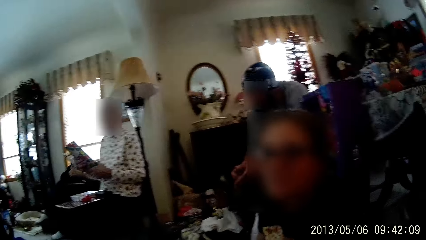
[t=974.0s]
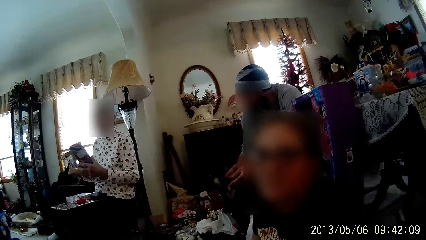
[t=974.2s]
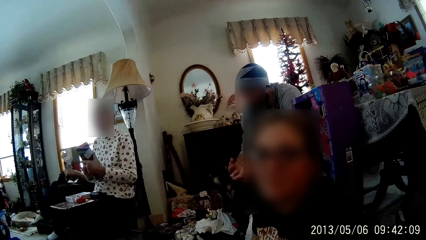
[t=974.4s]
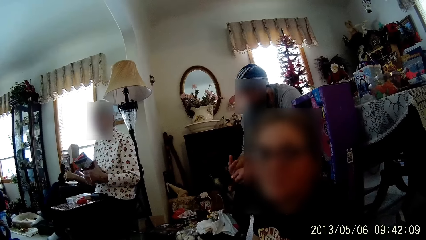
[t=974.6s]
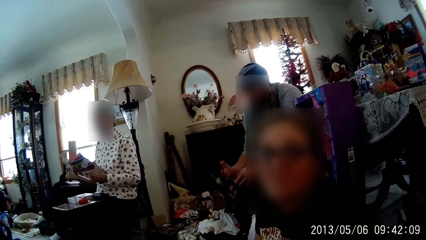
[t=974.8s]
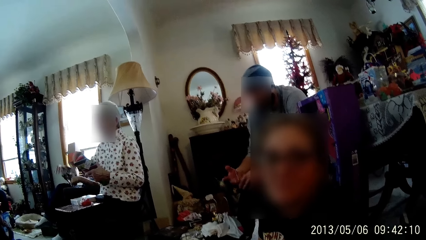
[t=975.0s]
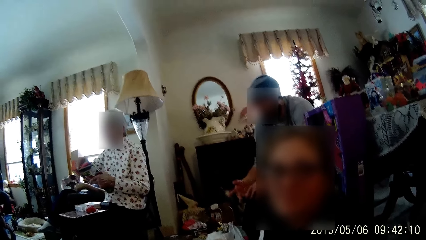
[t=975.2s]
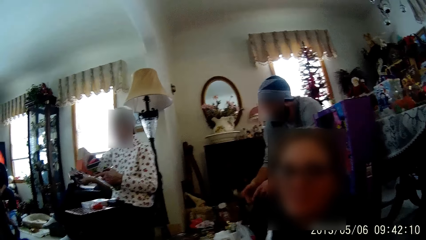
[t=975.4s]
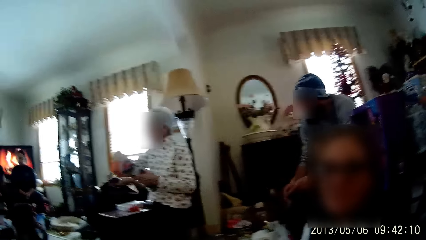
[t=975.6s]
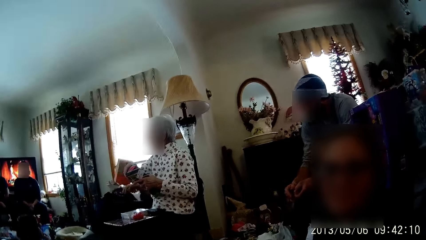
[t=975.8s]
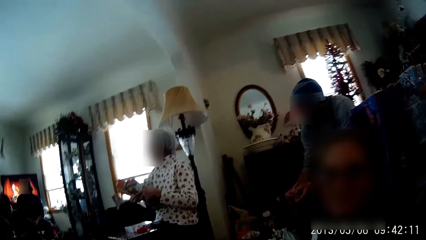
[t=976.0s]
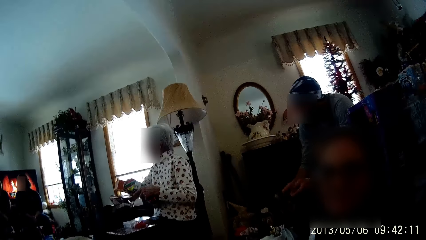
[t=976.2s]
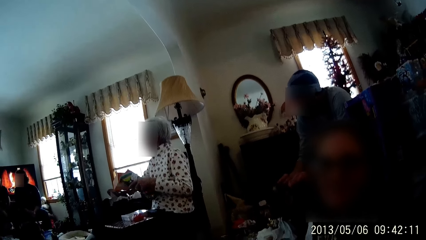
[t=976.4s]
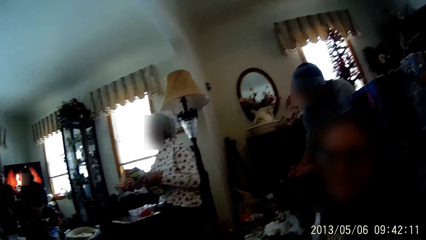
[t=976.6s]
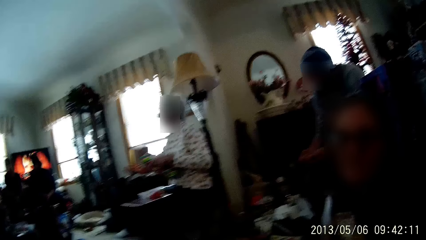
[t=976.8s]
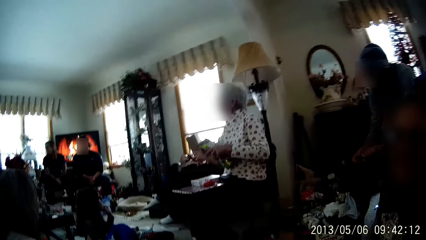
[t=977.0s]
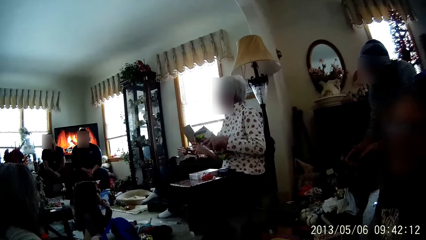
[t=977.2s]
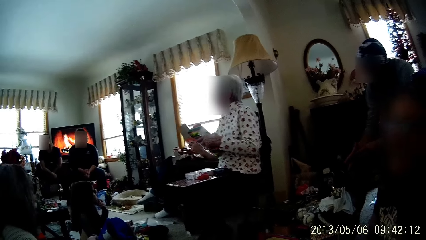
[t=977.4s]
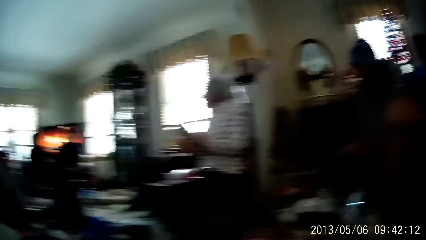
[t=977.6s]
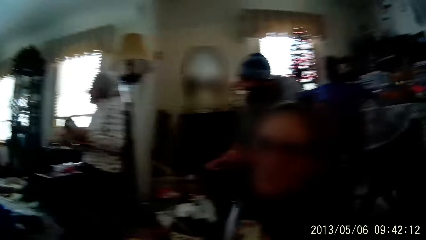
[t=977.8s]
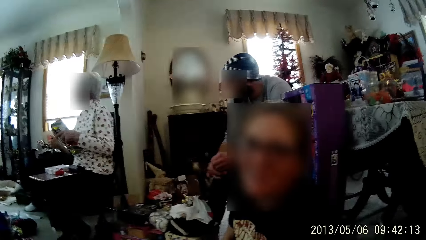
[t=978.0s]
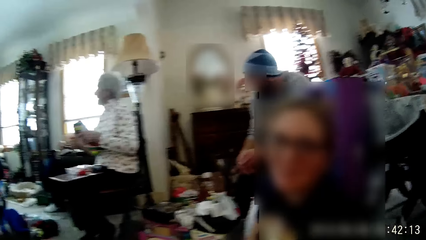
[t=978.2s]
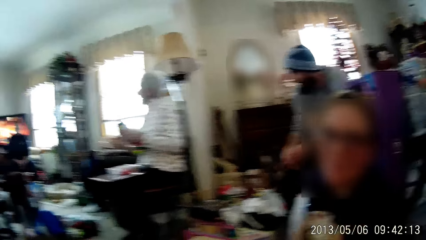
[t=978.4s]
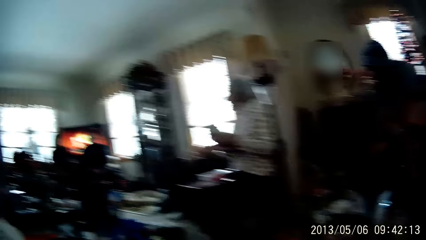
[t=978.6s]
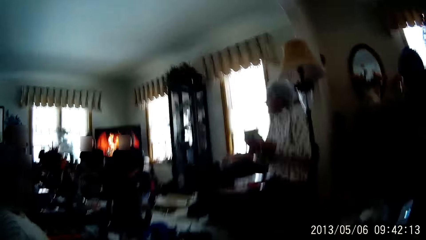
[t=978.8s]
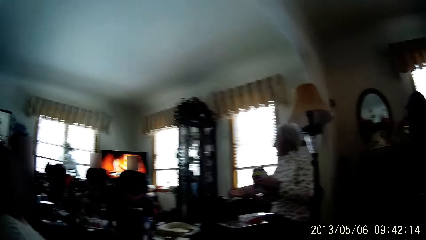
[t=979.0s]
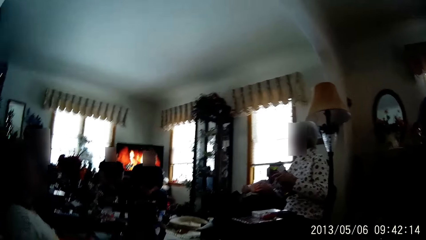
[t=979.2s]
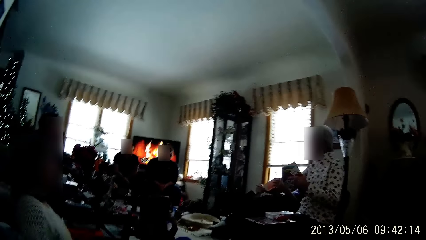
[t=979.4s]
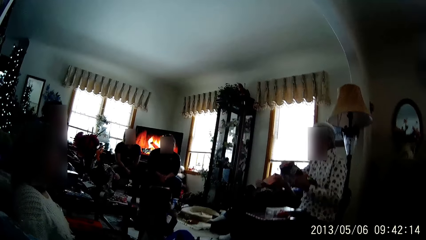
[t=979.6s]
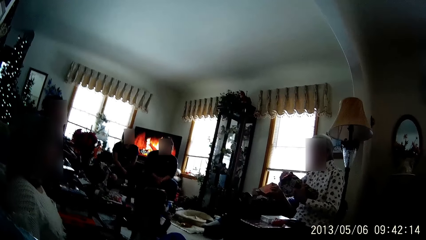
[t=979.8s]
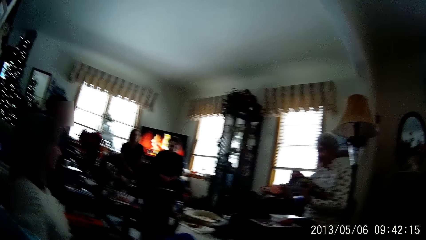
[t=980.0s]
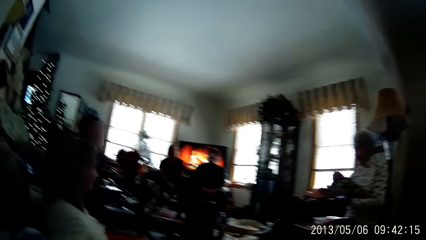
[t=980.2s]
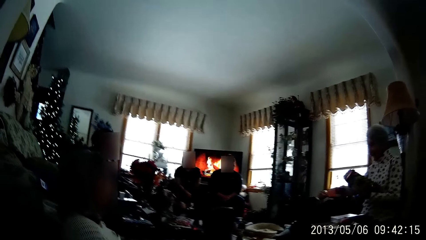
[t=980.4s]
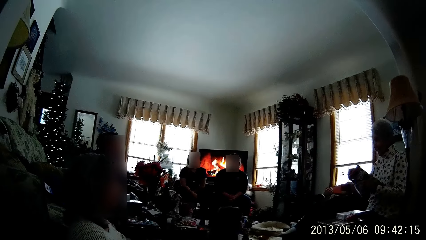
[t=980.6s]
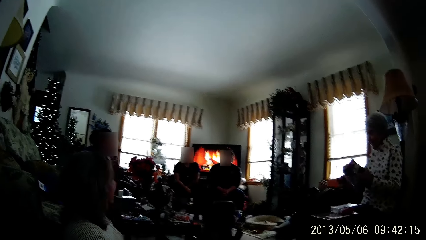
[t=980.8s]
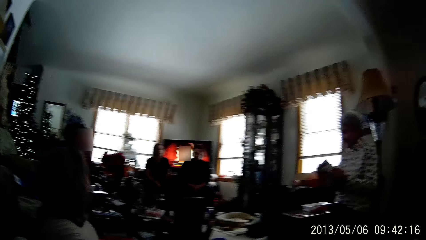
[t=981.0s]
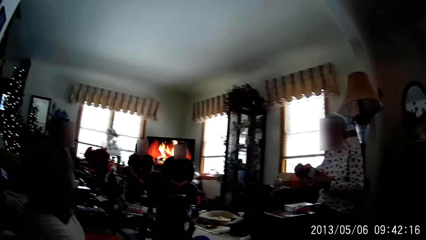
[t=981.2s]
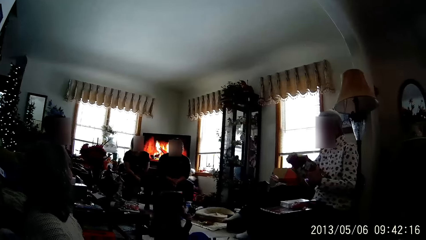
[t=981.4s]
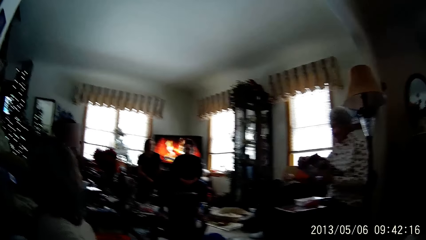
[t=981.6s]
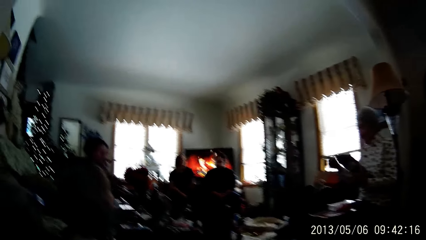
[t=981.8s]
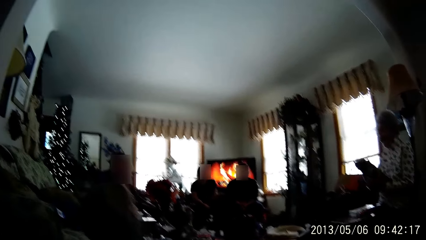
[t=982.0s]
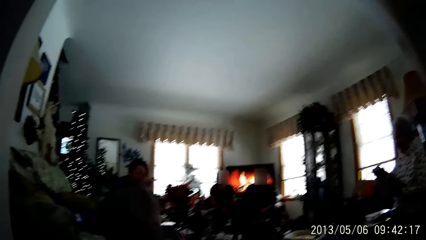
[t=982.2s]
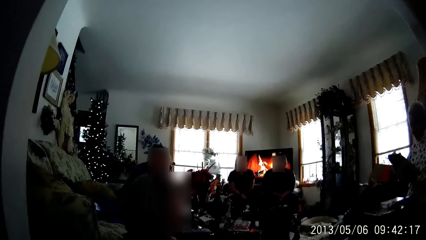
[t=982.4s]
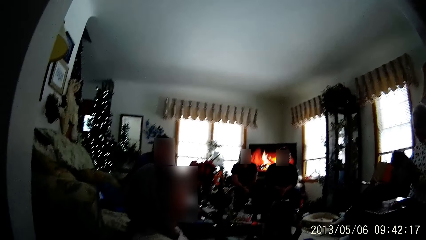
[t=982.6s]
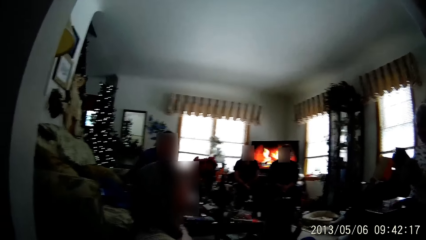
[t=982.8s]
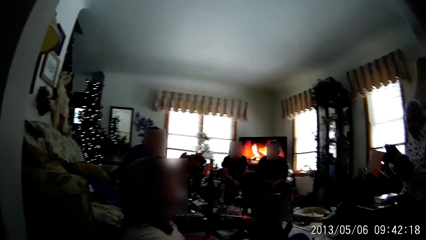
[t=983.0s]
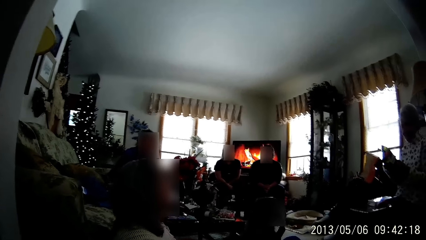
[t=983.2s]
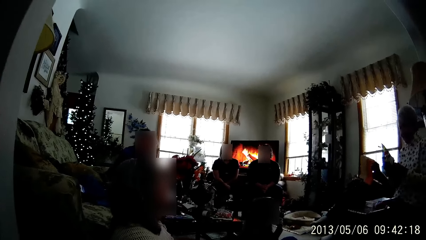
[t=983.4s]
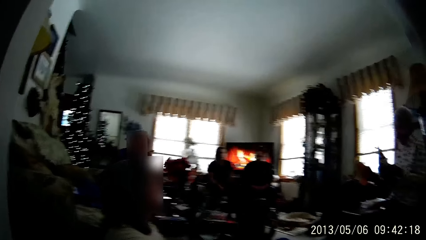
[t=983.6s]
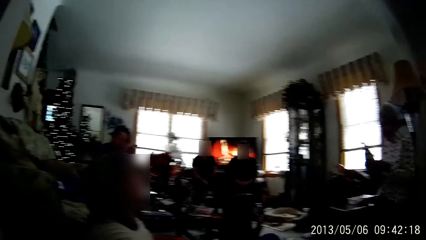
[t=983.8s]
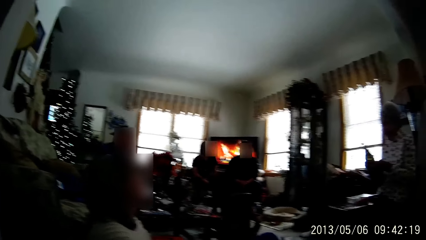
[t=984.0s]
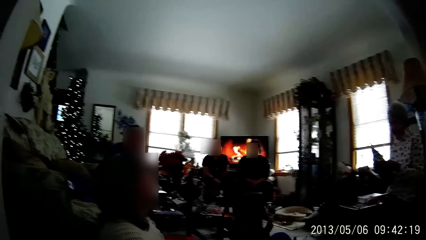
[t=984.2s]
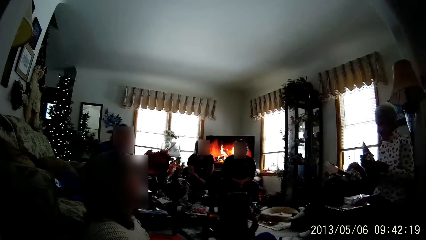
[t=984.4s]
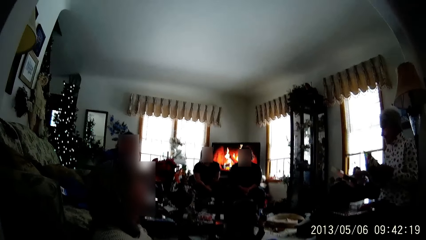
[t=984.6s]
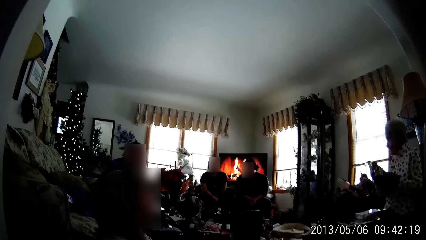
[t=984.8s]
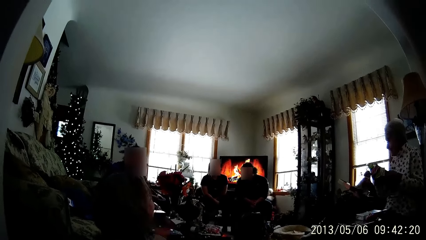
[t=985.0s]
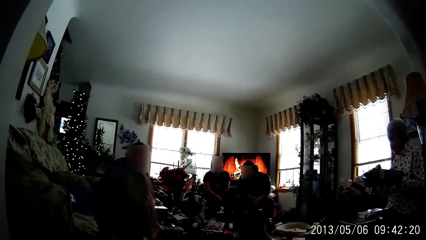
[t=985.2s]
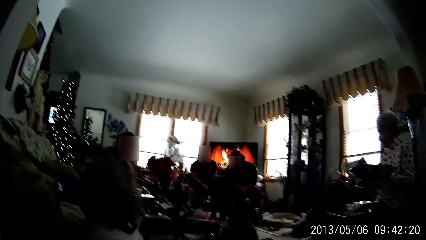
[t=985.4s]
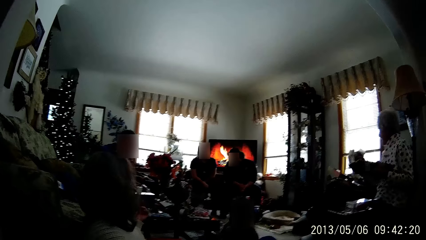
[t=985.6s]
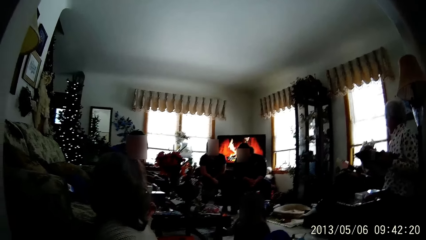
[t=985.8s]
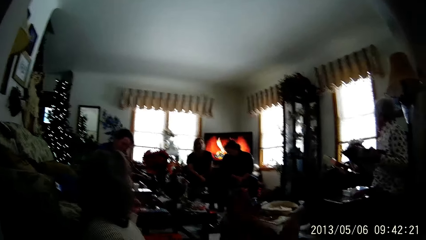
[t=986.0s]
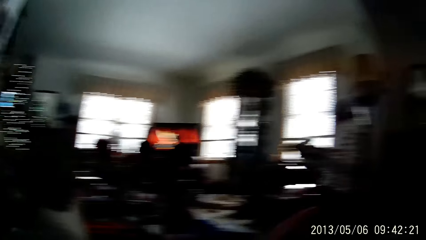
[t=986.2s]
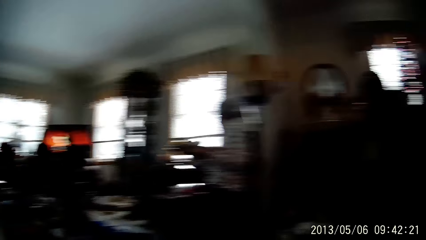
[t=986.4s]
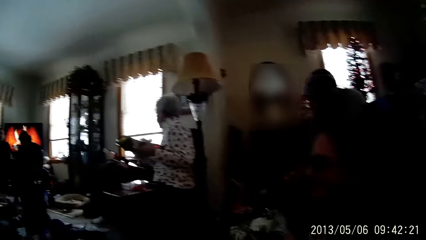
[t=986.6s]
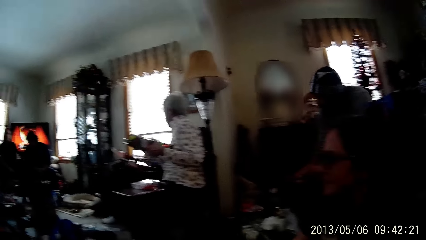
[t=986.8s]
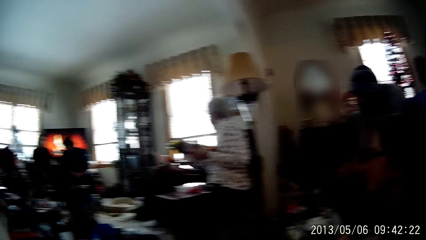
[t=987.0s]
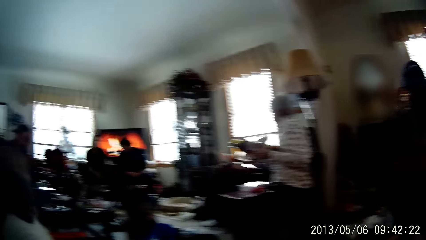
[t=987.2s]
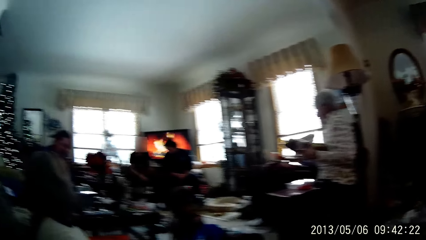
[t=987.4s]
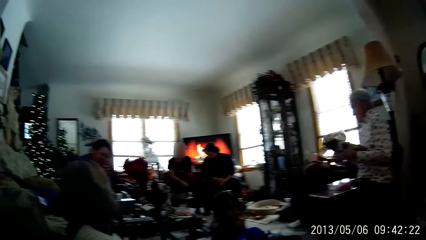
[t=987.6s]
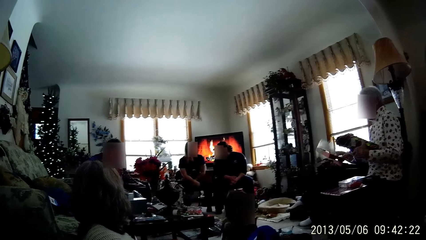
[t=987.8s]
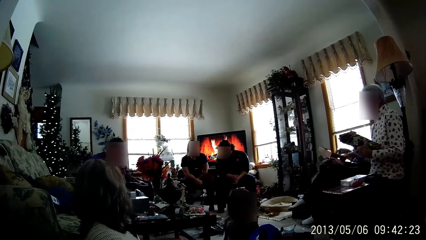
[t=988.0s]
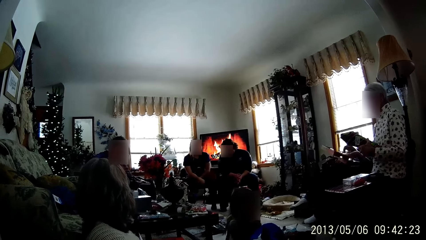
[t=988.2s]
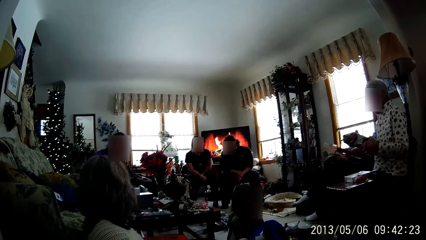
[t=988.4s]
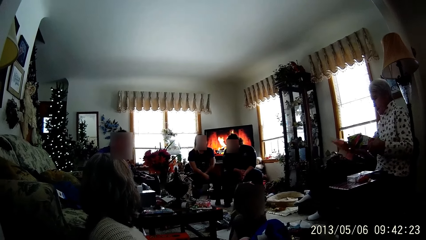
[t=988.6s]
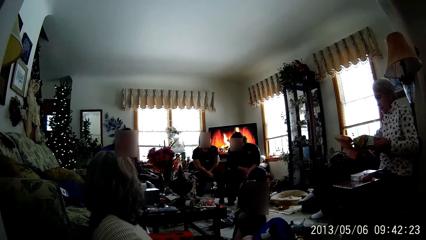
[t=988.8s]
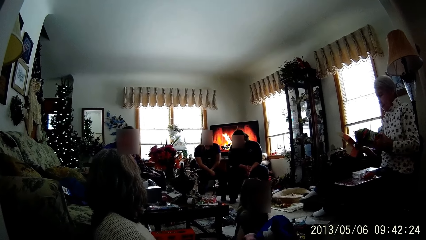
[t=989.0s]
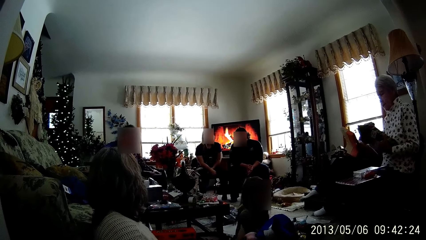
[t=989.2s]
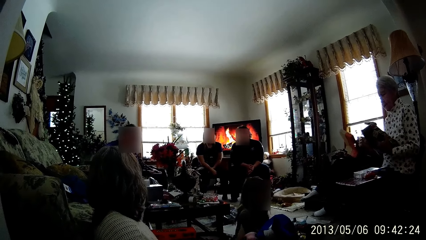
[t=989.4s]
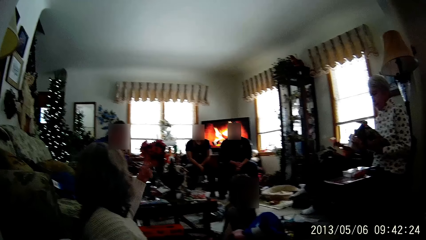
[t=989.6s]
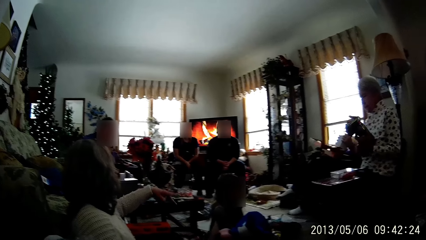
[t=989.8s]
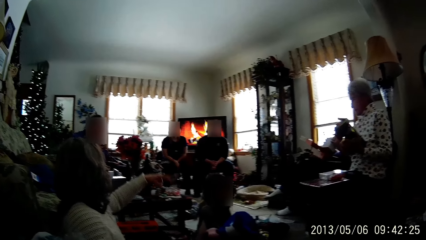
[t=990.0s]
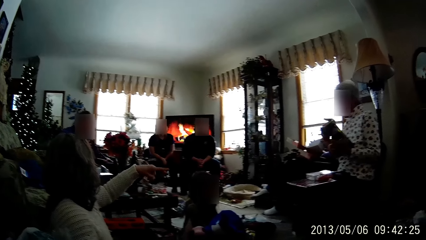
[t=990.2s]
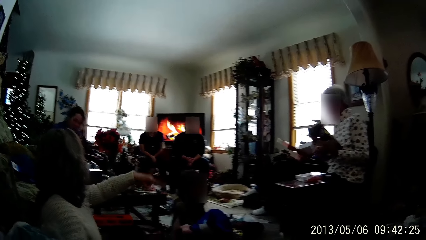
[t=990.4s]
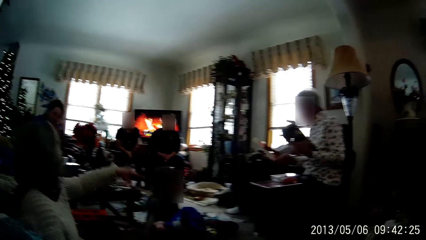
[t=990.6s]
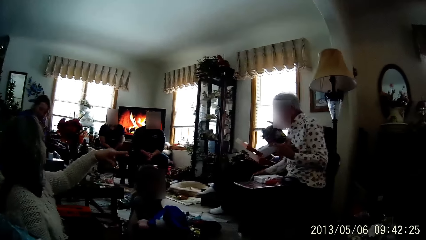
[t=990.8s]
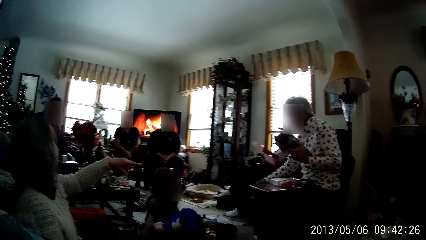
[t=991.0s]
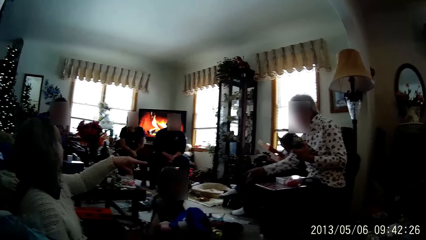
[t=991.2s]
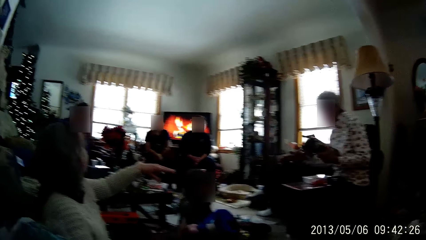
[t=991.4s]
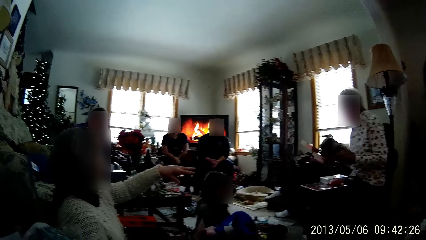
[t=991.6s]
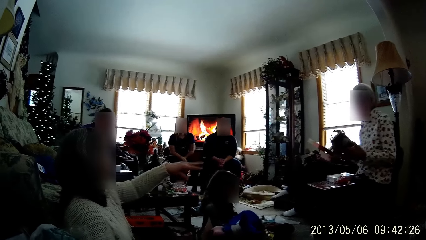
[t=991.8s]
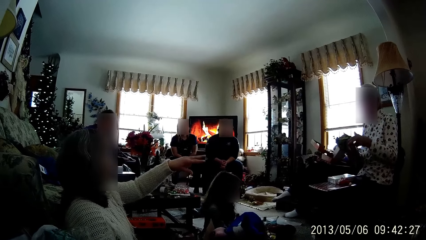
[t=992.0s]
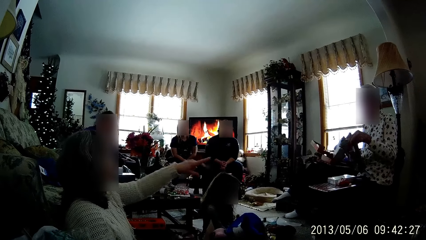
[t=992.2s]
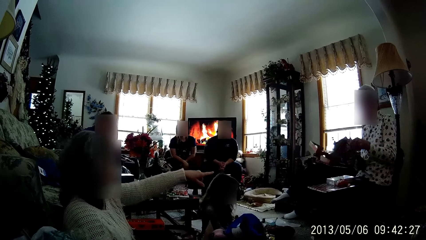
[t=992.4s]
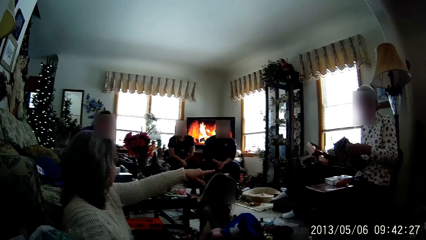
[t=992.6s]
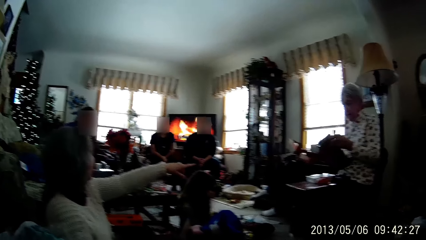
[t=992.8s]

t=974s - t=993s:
A person converses with the camera wearer. A woman unwraps the wrapped gift in her left hand with her right hand. The camera wearer looks around in the room. A man opens the box with both hands. The man drops a nylon on the ground with his right hand. Another person points a hand. The woman drops a rubber band on the floor with her right hand.
